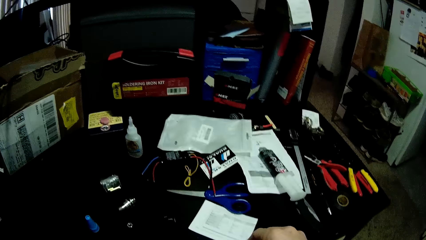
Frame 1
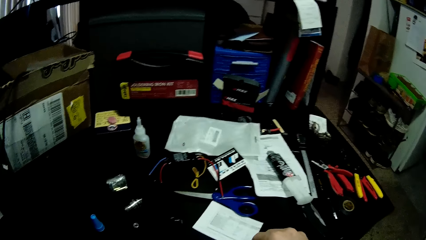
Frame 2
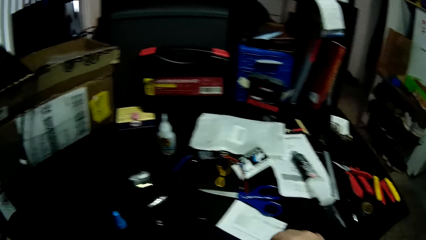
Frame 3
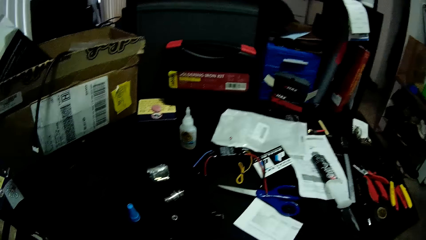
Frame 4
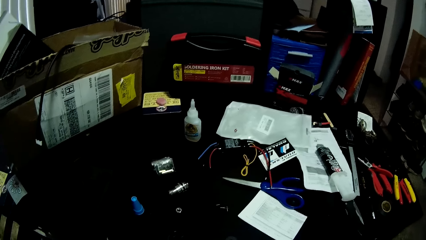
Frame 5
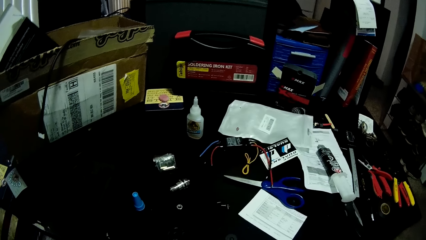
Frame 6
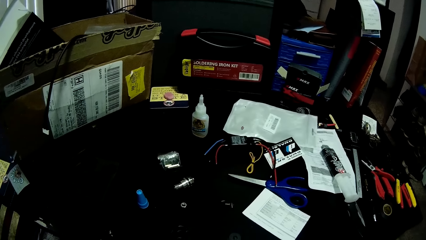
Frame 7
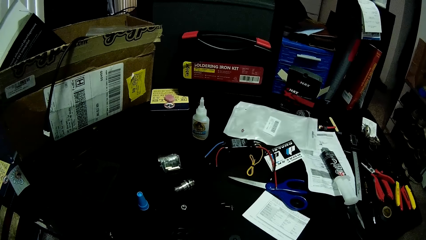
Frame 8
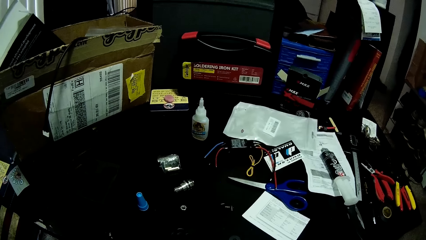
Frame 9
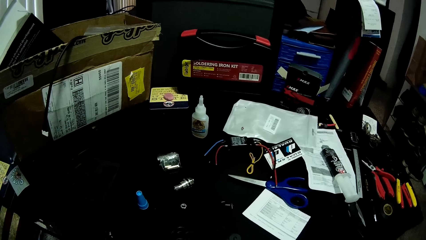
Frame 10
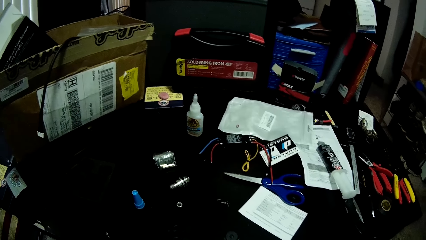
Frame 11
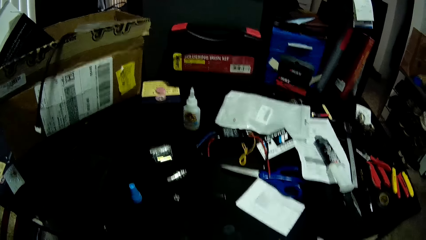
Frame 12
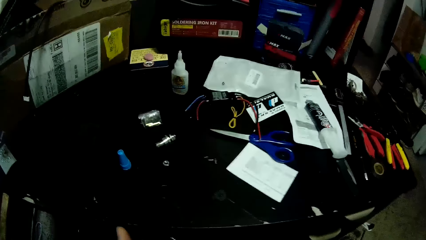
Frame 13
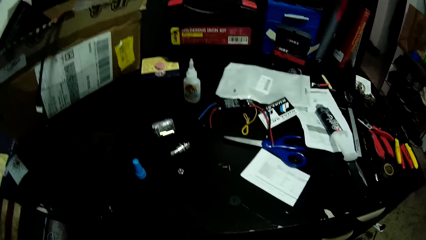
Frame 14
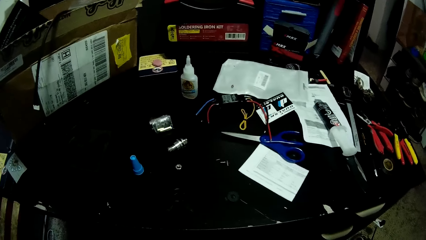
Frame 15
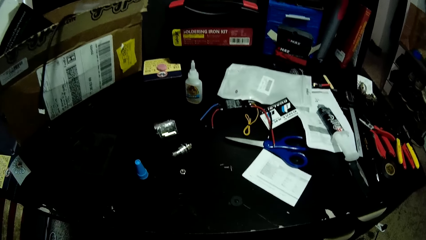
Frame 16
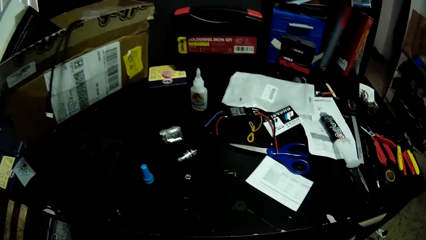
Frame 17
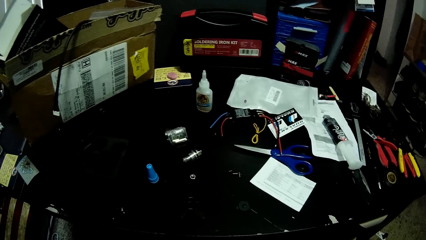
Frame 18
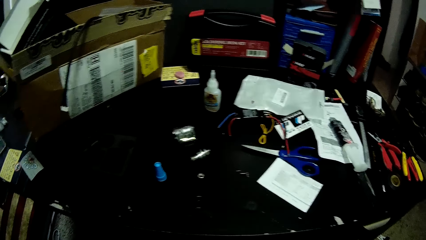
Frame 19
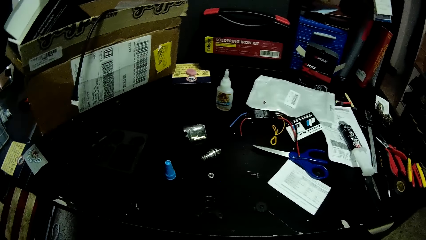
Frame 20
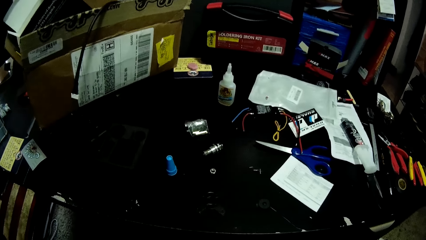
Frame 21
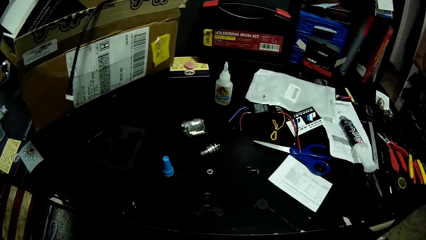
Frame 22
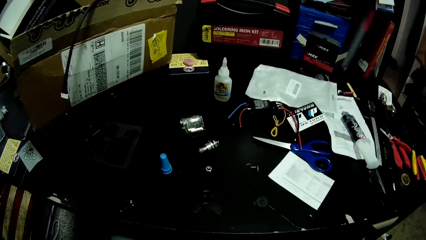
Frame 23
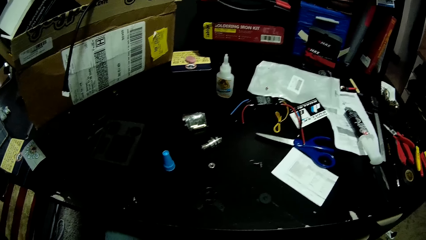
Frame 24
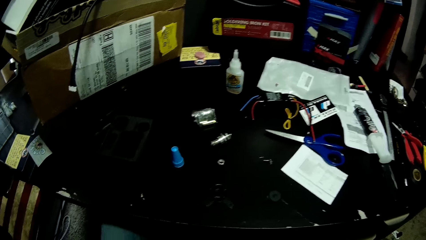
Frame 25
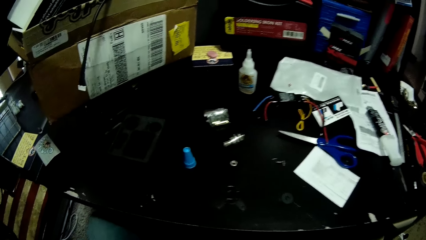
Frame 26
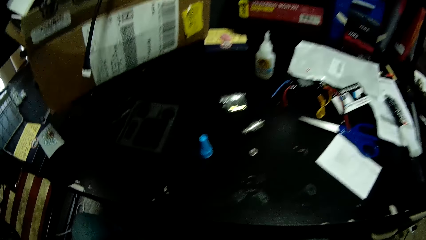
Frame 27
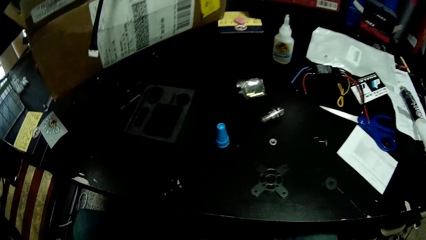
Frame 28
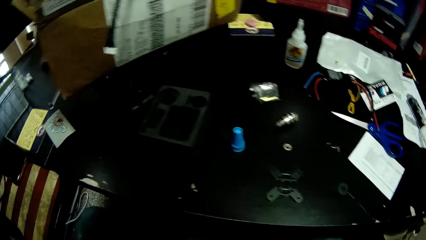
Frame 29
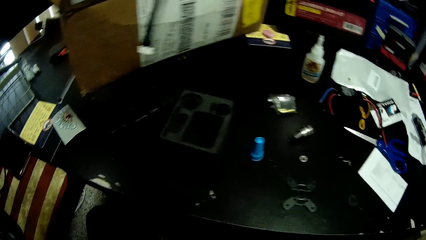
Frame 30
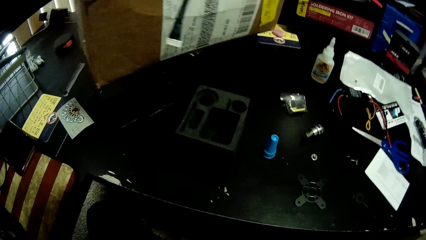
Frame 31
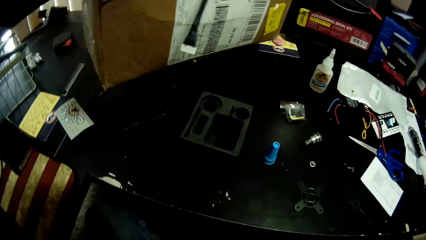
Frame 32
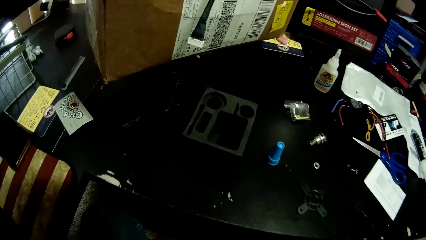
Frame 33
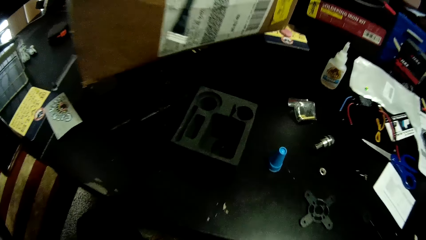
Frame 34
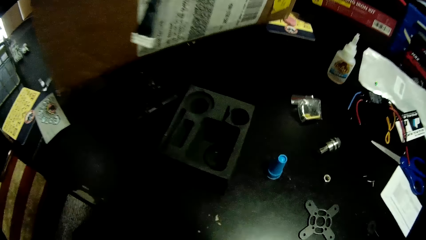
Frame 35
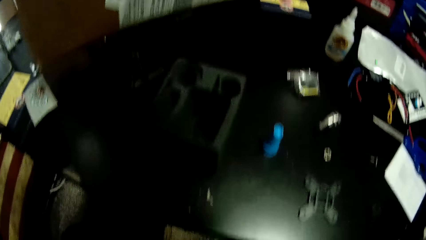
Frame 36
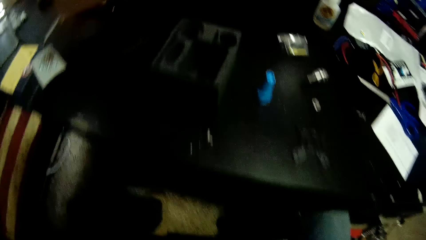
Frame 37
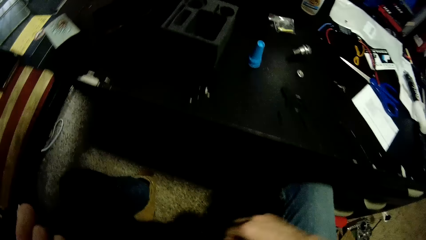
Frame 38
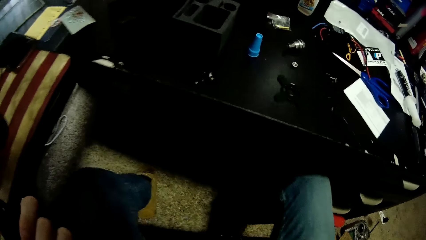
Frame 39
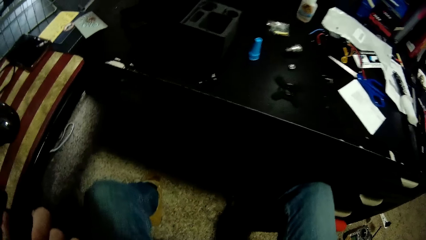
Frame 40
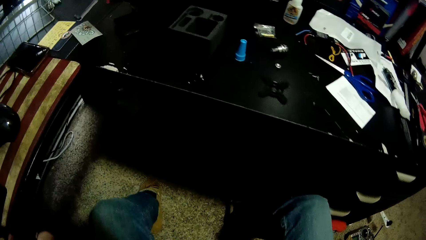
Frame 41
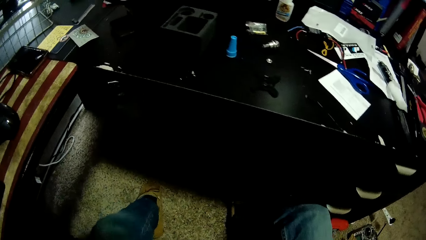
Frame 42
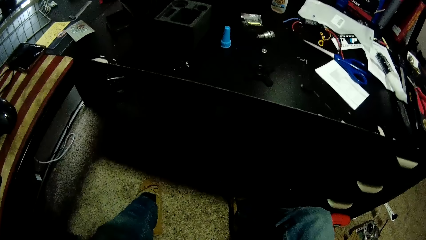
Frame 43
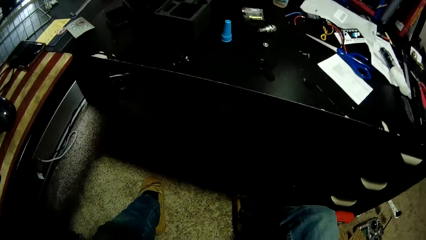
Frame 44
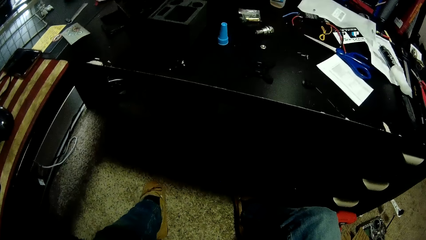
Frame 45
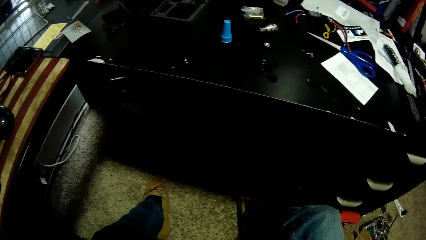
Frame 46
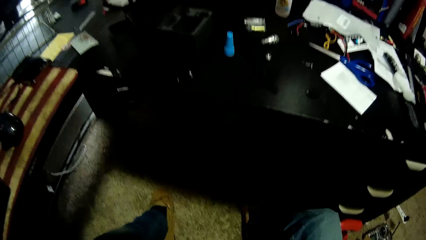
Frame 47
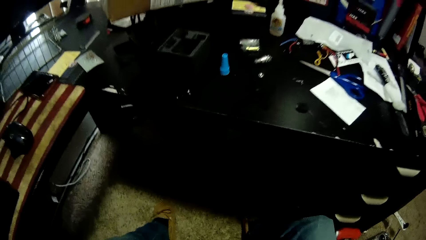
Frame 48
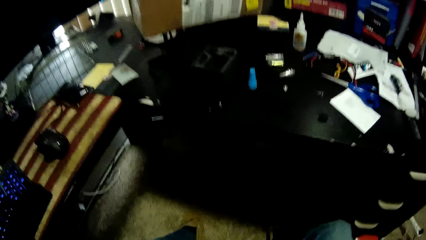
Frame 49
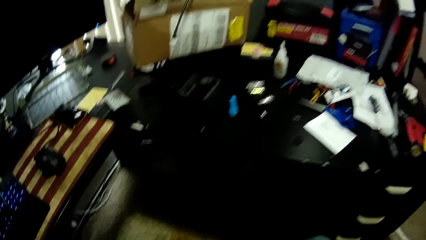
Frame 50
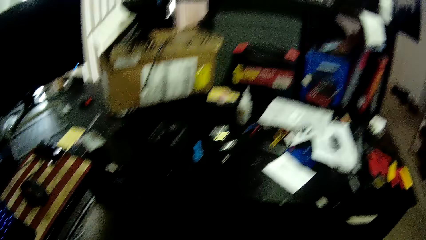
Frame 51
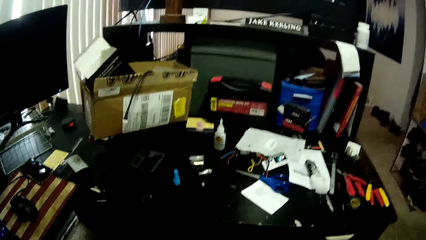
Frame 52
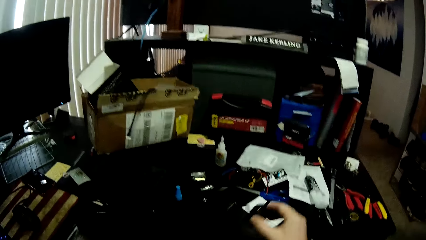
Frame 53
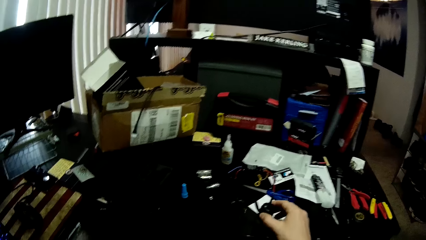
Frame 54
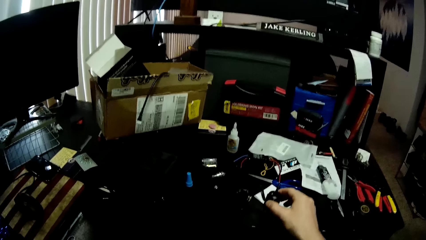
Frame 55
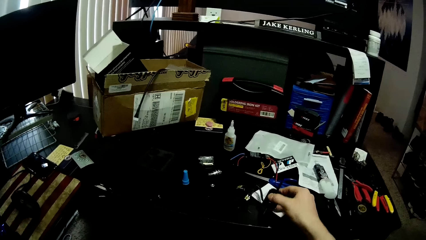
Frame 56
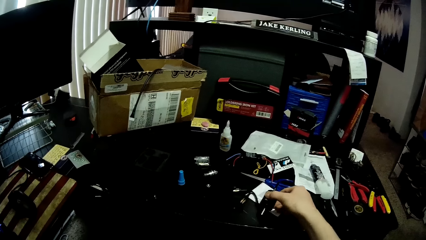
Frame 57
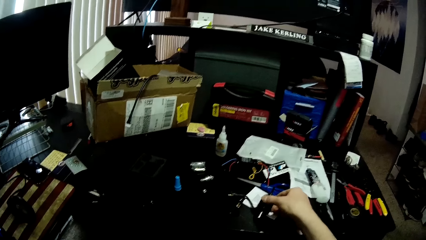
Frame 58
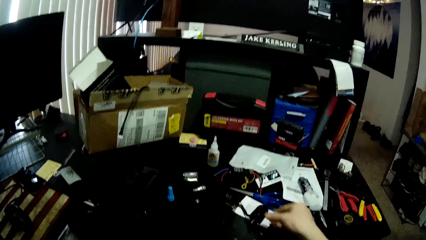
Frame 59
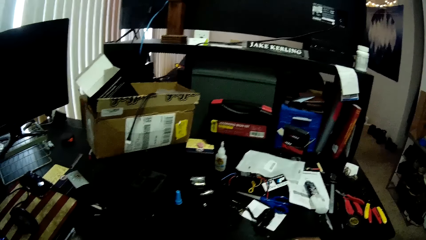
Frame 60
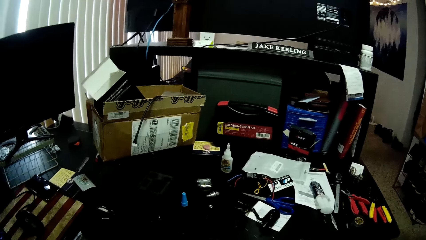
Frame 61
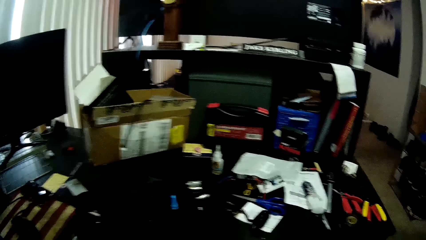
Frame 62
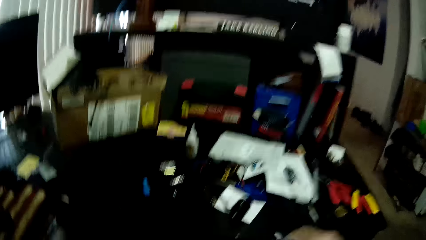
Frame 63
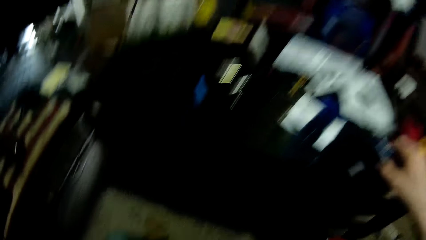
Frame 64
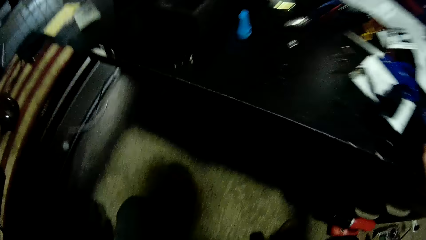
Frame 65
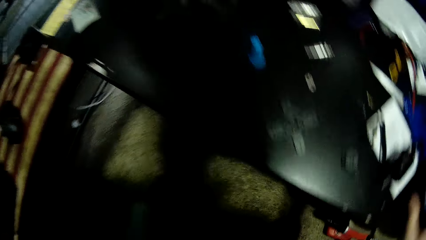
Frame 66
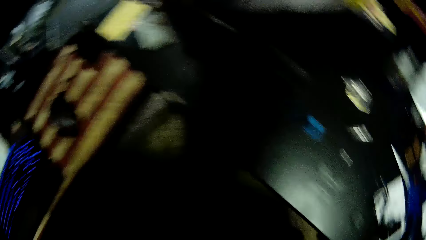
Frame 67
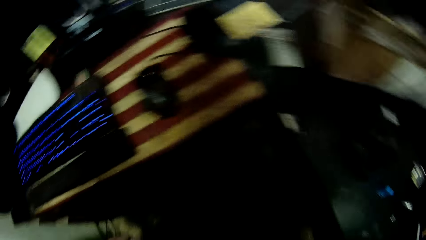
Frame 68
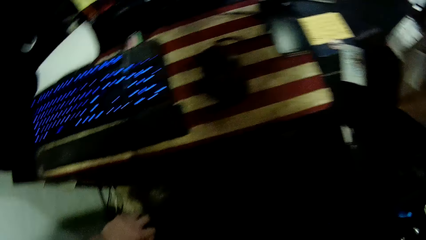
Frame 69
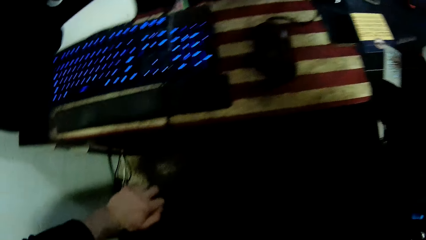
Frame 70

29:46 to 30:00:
The camera wearer picks up something. They look around the table. They do something. They look around. They move the hand. They move the legs. They put the soldering battery on the table. They drop the fan motor on the table. They stand. They look at the keyboard.
